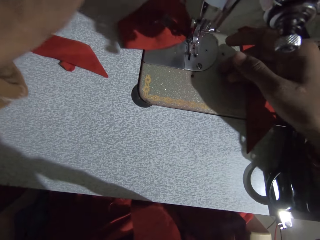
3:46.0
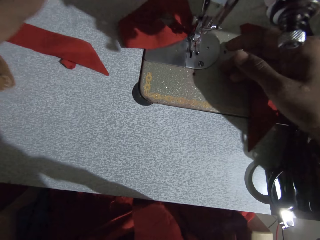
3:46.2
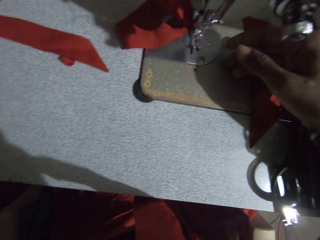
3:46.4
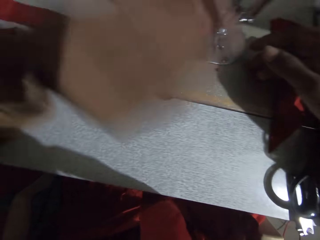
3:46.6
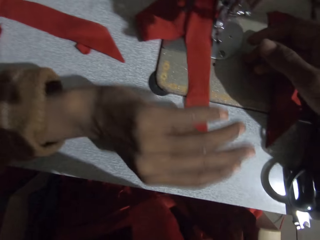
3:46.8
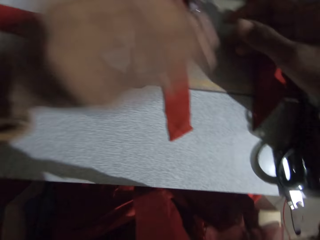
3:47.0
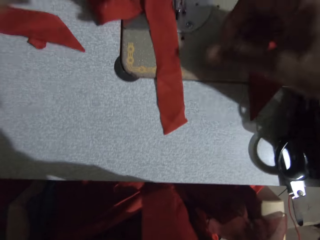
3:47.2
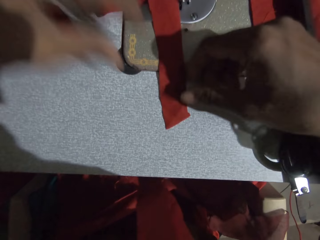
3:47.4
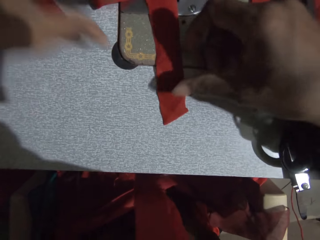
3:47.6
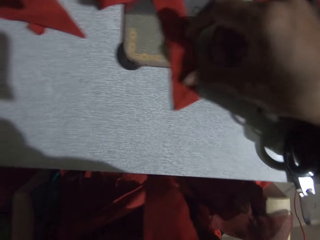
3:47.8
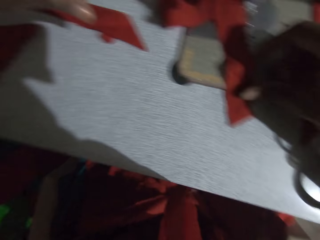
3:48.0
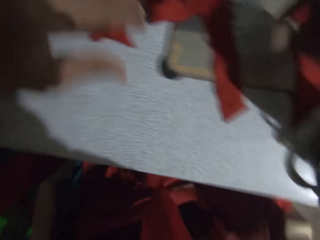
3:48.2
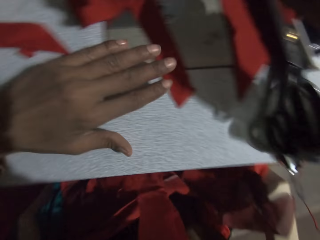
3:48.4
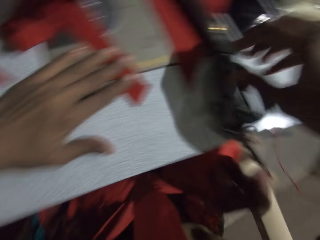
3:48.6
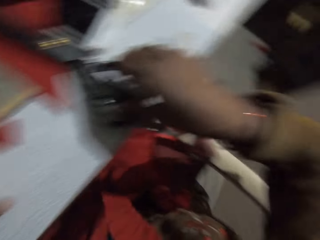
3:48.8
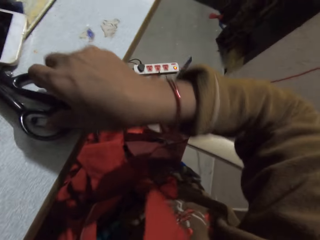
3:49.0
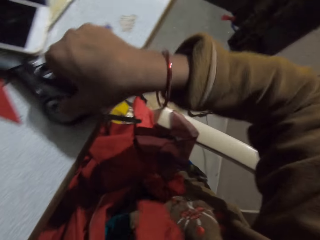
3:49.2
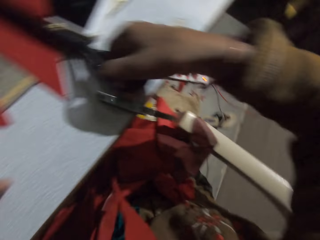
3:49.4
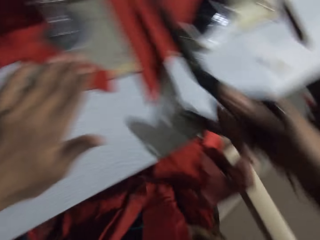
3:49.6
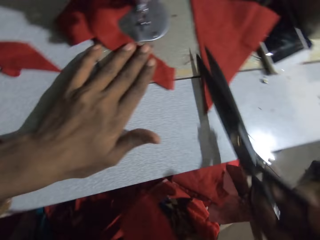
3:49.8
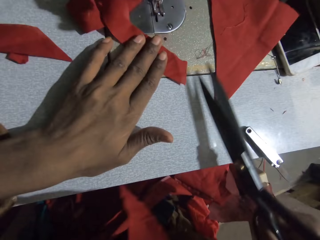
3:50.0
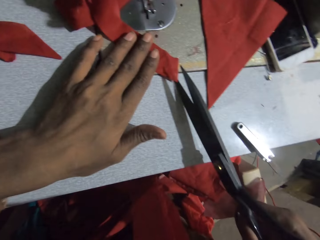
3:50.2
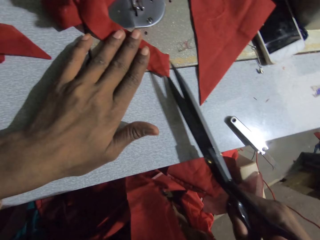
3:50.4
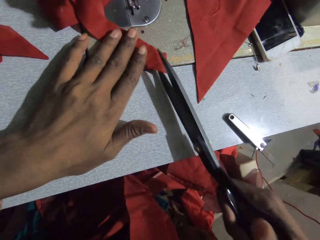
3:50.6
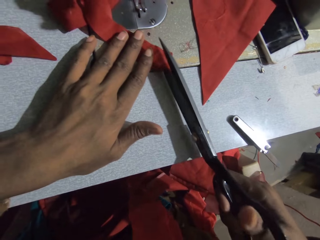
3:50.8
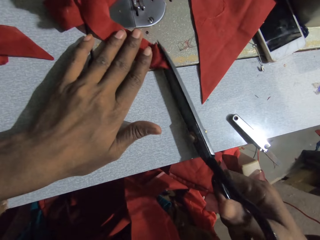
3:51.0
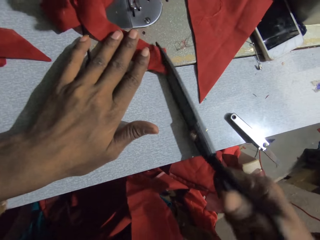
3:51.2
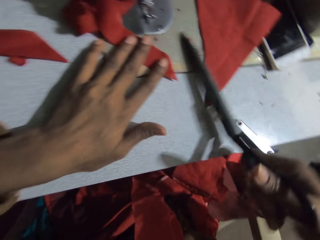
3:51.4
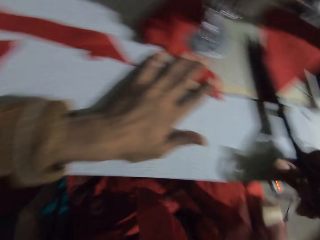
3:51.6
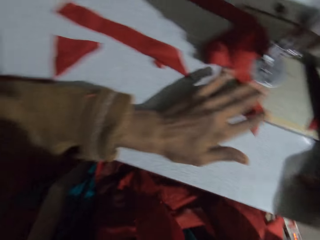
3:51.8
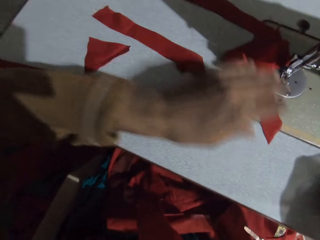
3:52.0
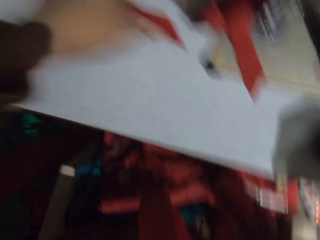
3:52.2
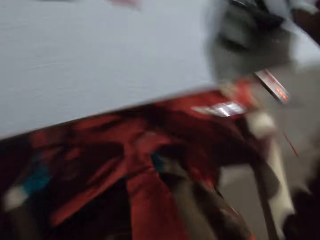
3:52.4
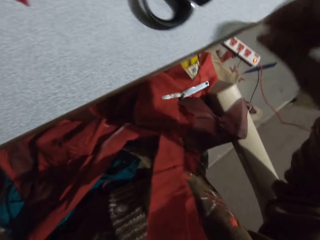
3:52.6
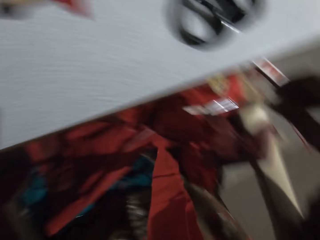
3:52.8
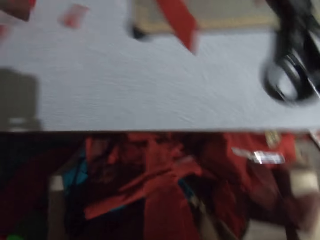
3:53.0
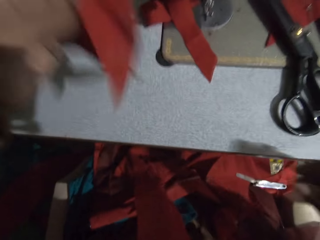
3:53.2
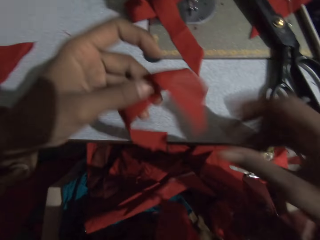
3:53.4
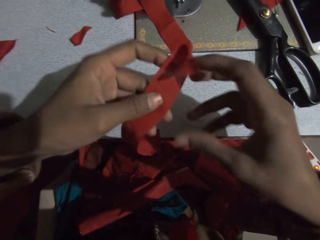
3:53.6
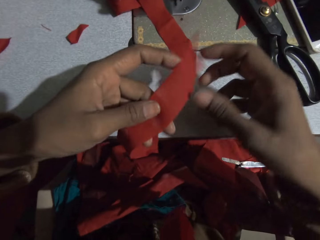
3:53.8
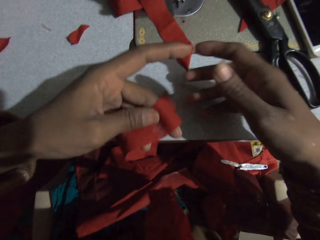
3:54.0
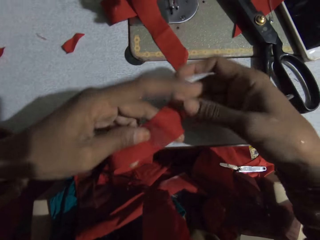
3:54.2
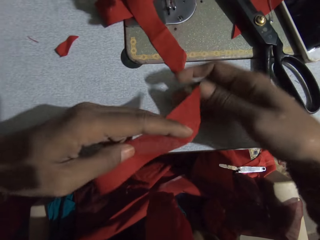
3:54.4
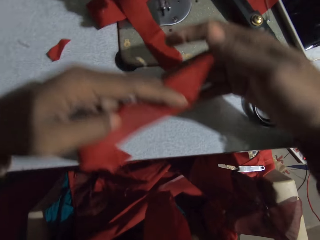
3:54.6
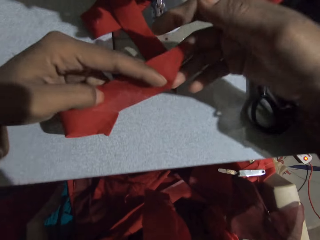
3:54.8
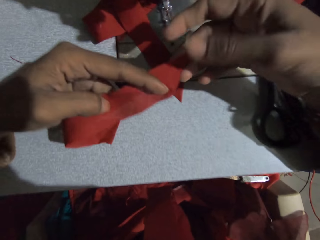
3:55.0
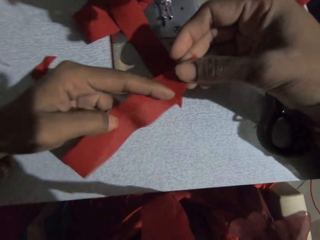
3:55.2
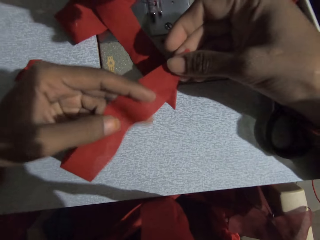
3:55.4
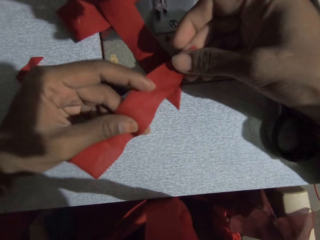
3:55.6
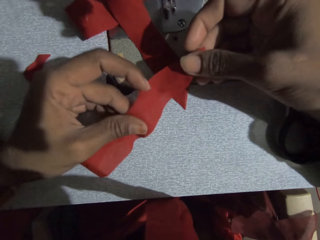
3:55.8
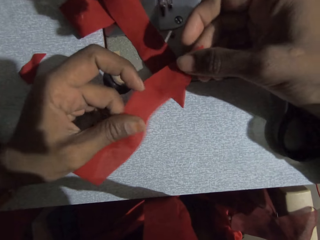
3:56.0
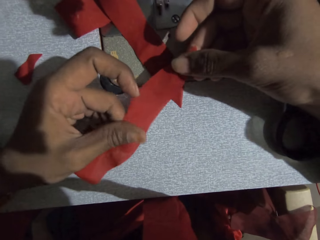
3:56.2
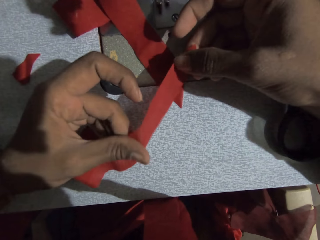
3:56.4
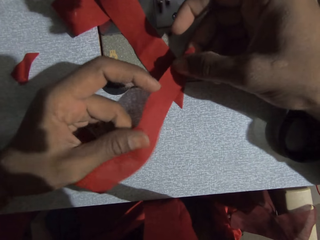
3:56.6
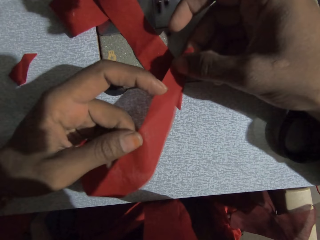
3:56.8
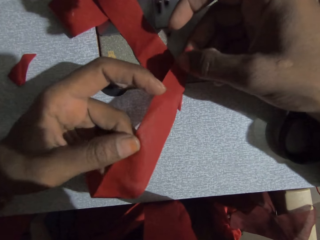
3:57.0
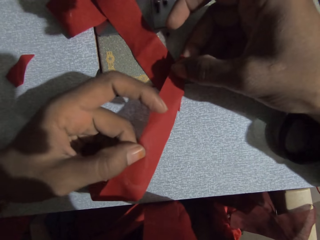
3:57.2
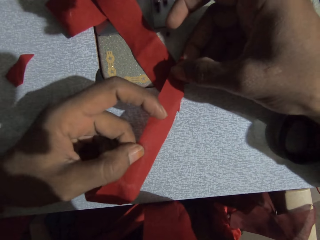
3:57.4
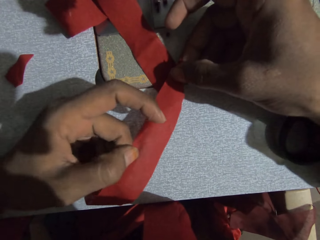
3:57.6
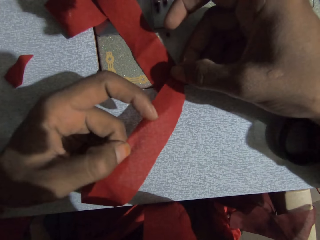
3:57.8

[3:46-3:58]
The camera wearer holds a piece of cloth. They look around and move their hands. They pick the scissors from the sewing machine table. They cut the cloth with the scissors. They put the scissors on the sewing machine table. They look around. They hold the cloth with both hands. They join the cloths.

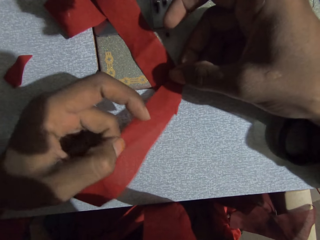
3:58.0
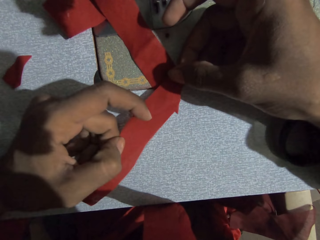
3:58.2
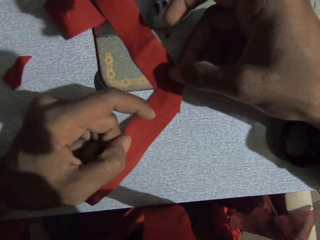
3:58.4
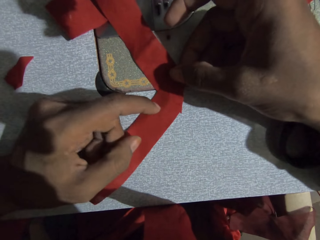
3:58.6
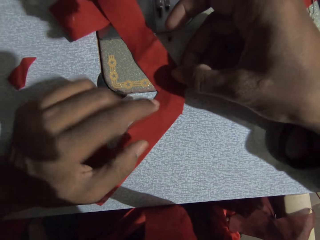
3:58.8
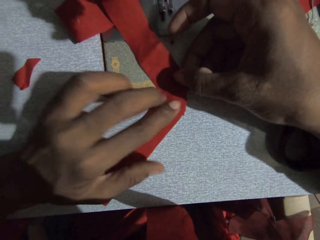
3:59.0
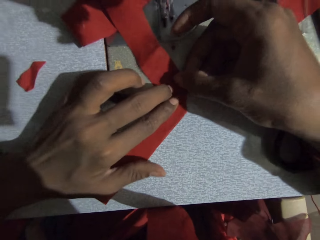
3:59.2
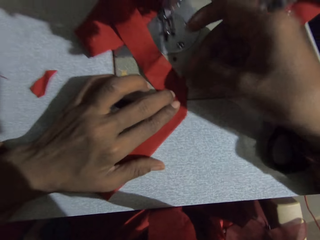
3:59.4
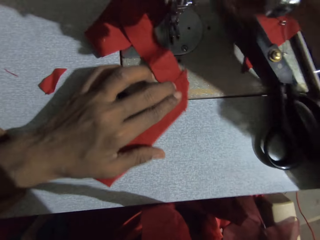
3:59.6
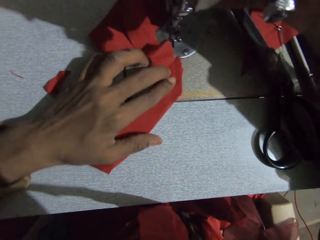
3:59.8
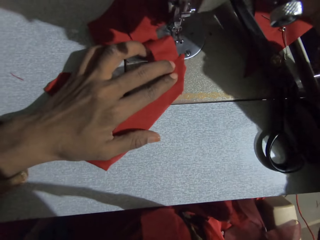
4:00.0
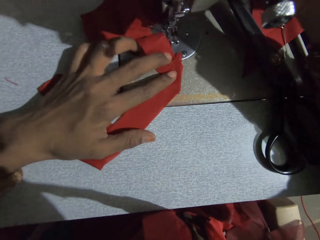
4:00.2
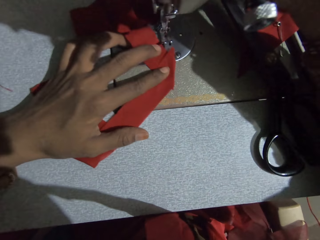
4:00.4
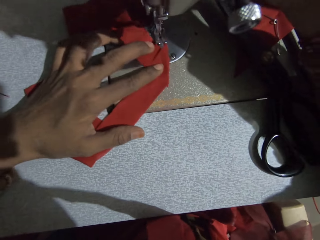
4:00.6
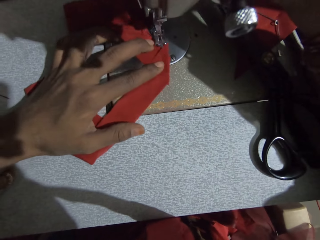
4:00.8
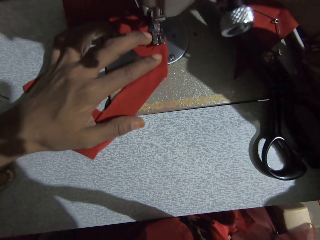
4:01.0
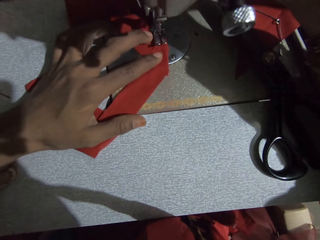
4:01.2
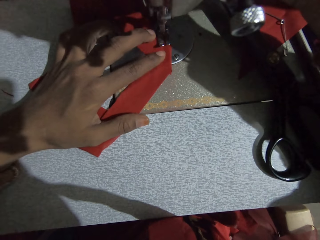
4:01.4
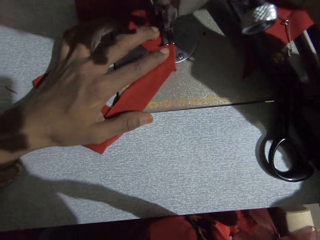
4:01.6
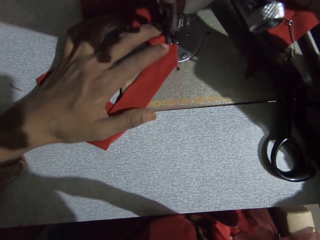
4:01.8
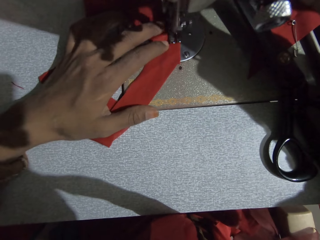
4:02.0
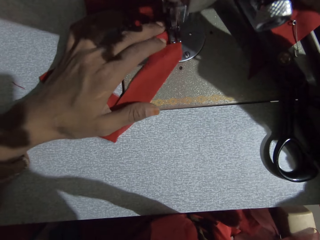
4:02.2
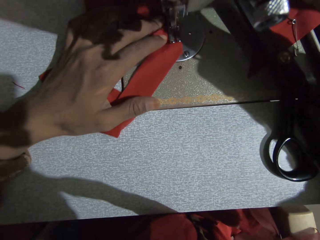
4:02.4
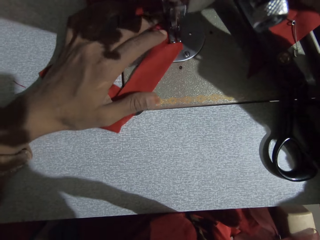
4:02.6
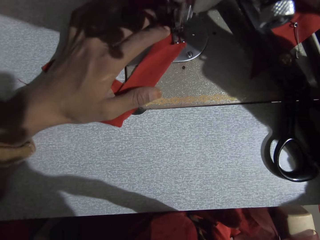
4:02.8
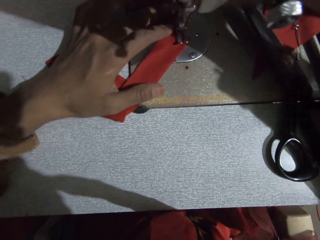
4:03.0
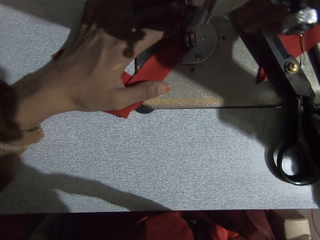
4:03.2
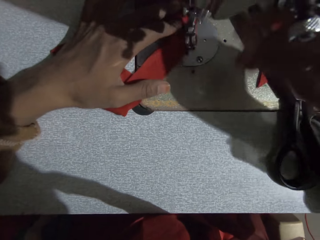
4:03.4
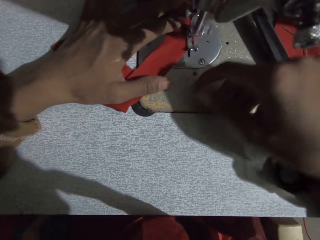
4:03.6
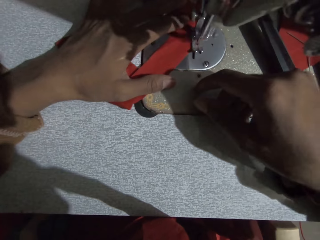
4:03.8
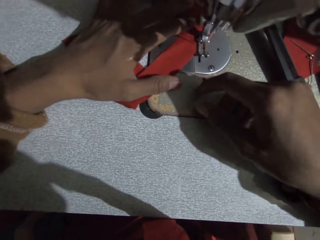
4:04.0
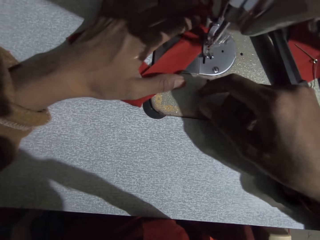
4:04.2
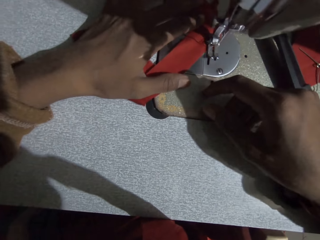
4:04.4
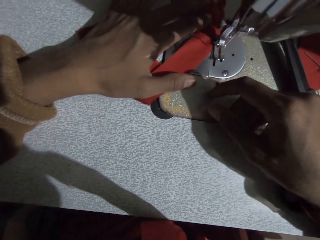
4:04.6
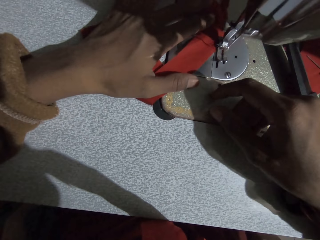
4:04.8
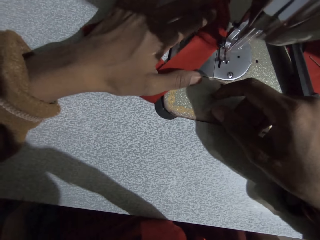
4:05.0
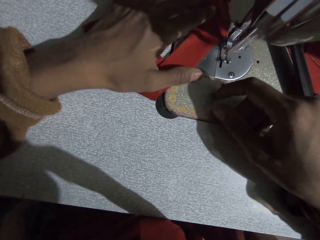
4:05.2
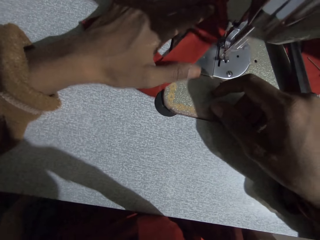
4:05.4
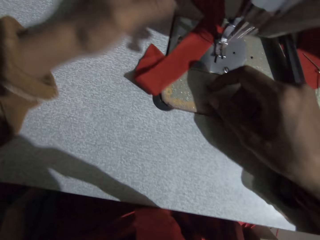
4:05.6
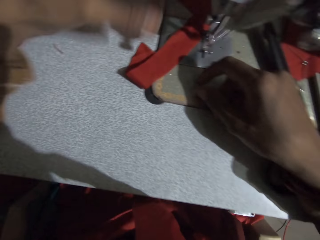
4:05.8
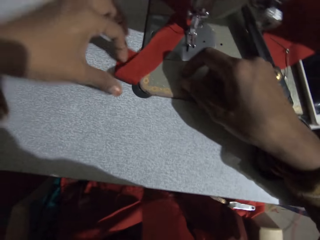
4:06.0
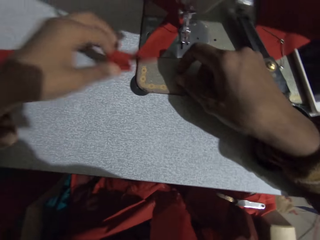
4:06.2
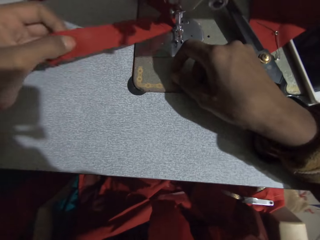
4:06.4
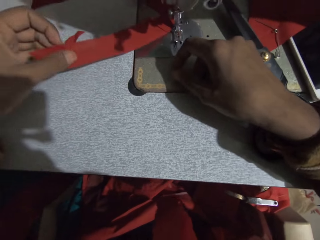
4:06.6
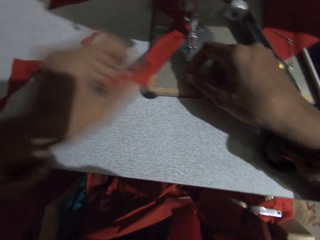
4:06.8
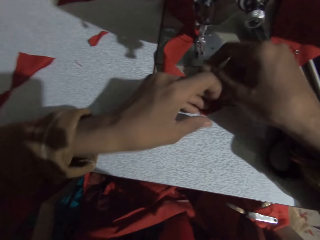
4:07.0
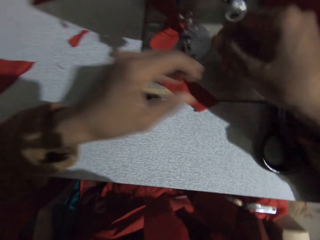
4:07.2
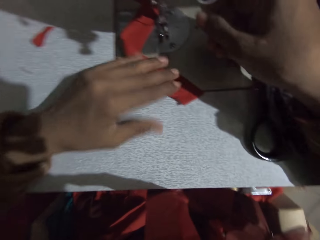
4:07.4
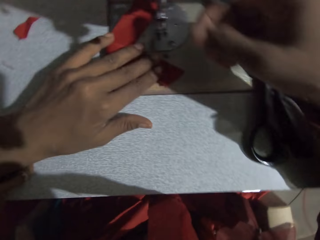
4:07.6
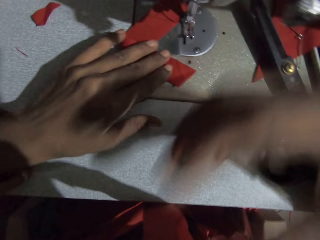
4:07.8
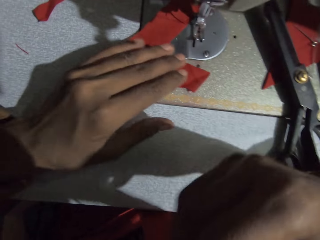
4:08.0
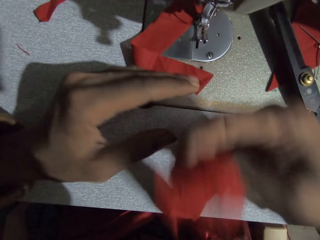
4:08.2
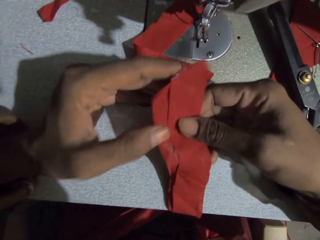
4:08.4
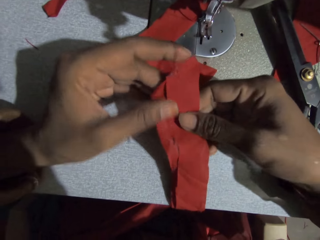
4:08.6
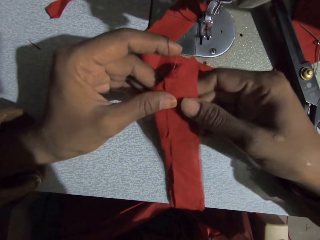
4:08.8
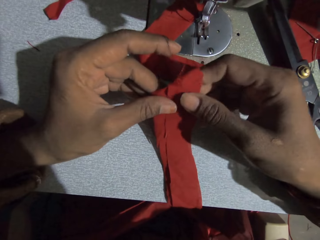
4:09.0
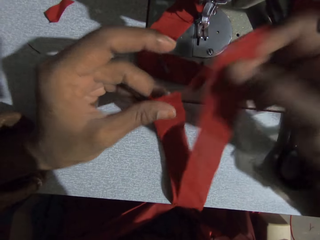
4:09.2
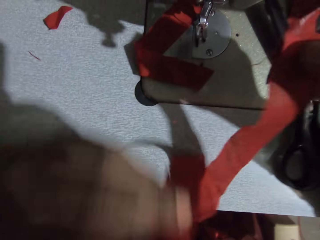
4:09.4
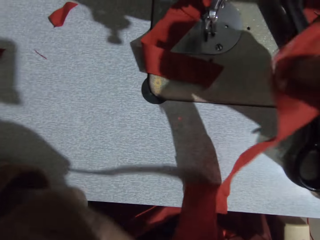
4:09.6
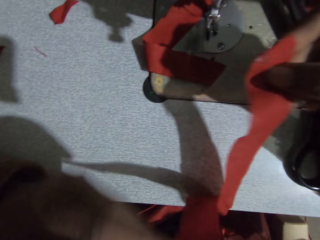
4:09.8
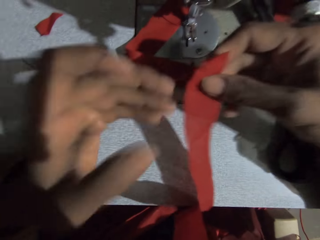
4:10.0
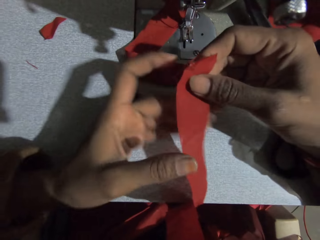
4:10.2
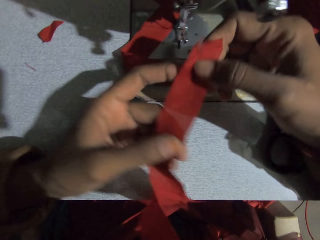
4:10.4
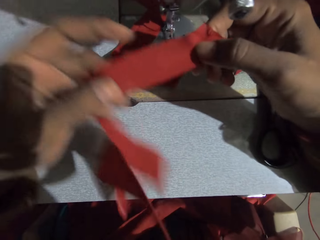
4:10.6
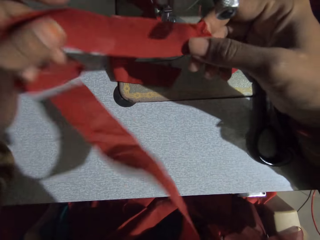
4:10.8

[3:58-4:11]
The camera wearer joins the pieces of the cloth. They move the cloth on the sewing machine. They stitch the cloth on the sewing machine. They push the pieces of the cloth under the sewing needle. They lift the cloth on the sewing machine. They hold a piece of the cloth. They move a hand. They pick the cloth from the mouth. They separate the cloths. They put the cloth in the mouth. They unfold a piece of cloth. They hold the cloth with both hands.
